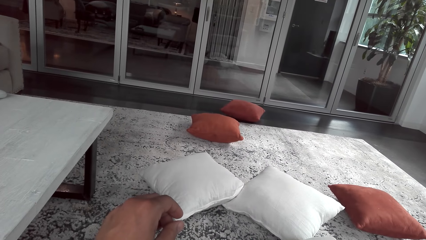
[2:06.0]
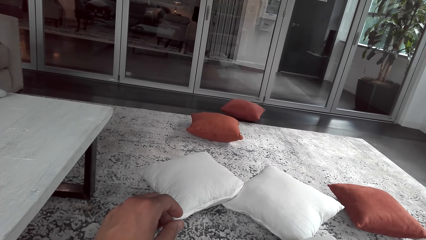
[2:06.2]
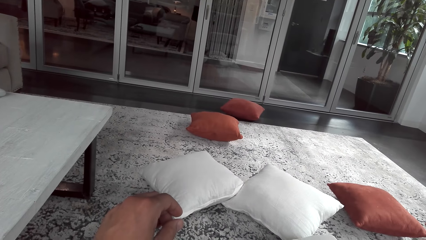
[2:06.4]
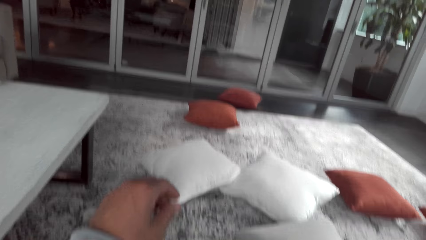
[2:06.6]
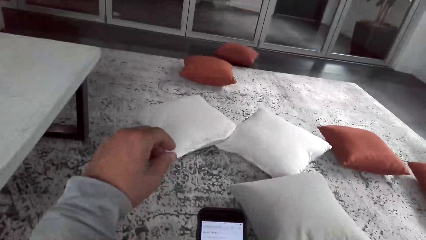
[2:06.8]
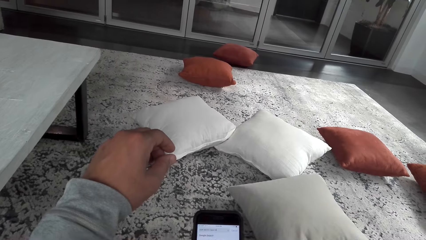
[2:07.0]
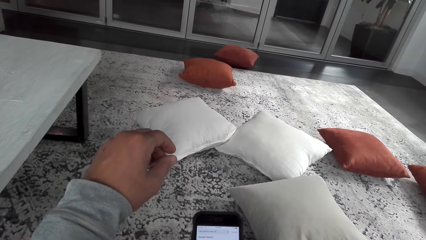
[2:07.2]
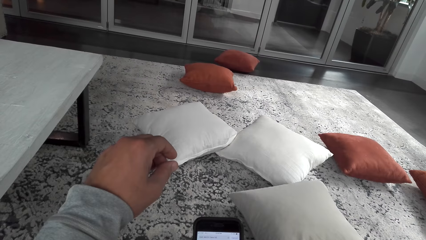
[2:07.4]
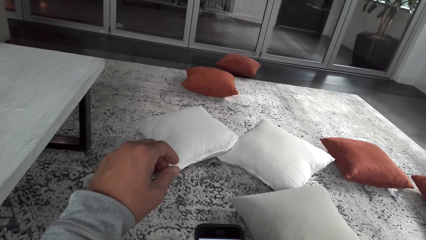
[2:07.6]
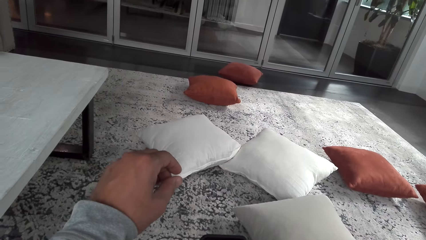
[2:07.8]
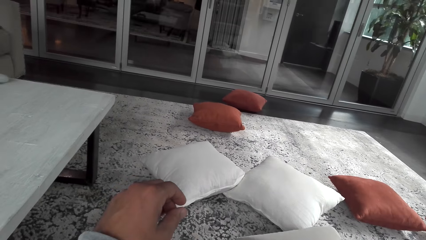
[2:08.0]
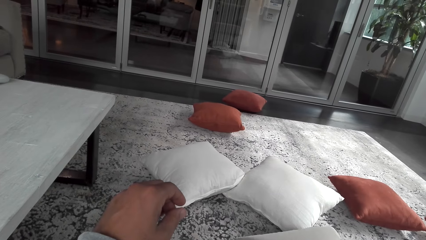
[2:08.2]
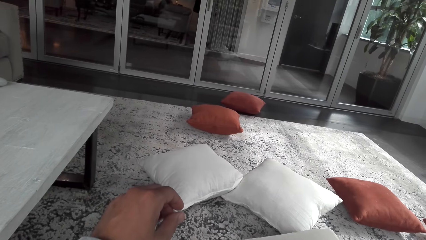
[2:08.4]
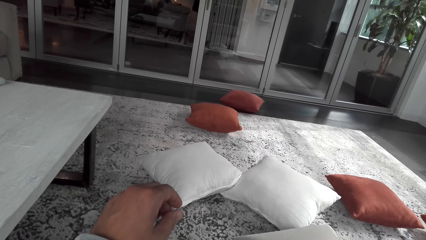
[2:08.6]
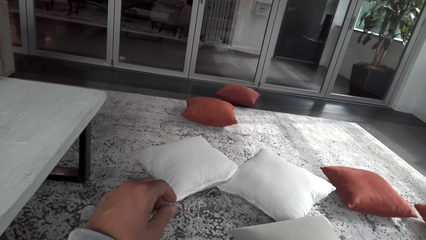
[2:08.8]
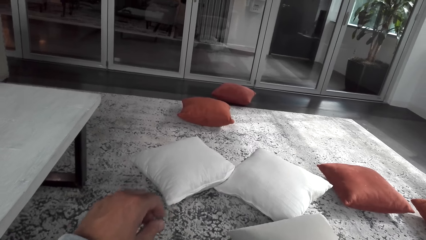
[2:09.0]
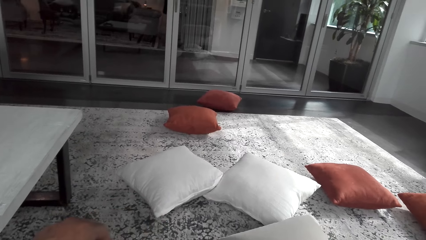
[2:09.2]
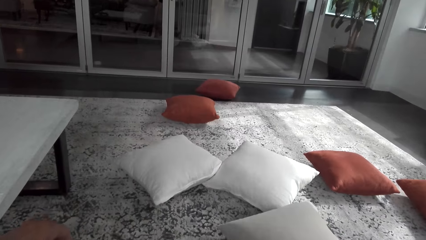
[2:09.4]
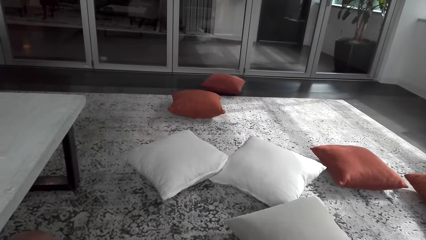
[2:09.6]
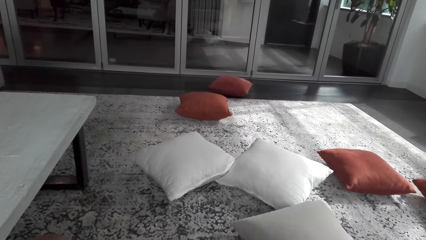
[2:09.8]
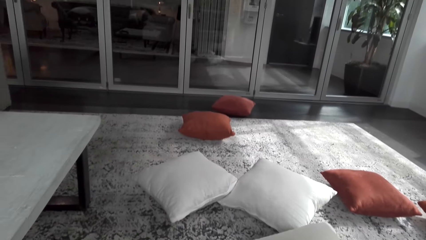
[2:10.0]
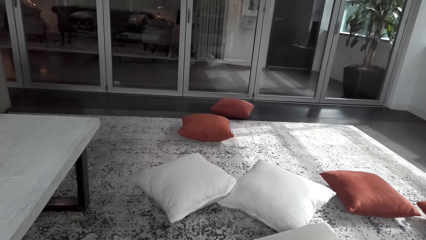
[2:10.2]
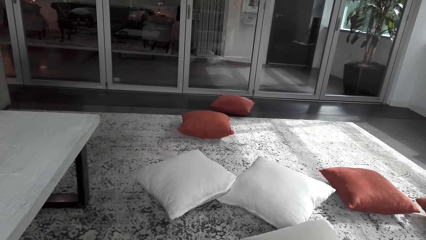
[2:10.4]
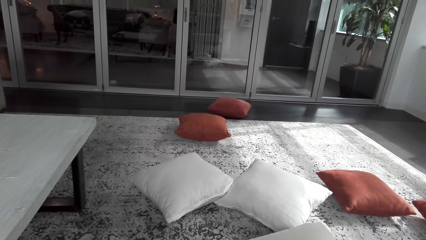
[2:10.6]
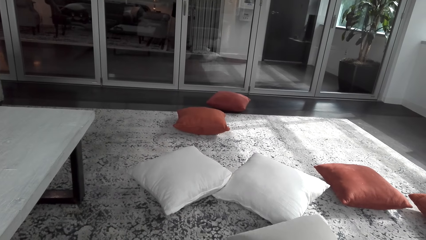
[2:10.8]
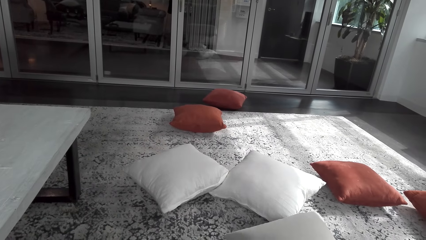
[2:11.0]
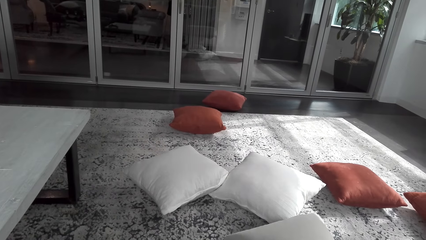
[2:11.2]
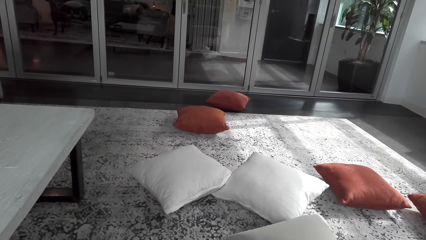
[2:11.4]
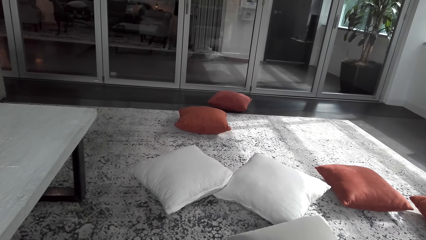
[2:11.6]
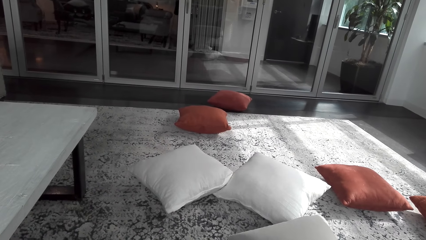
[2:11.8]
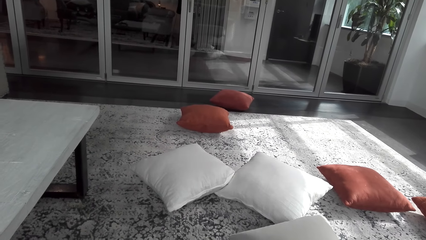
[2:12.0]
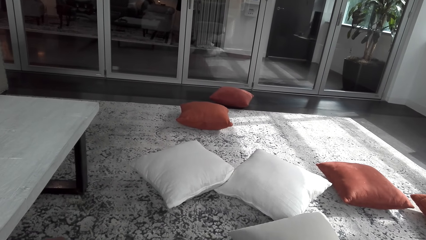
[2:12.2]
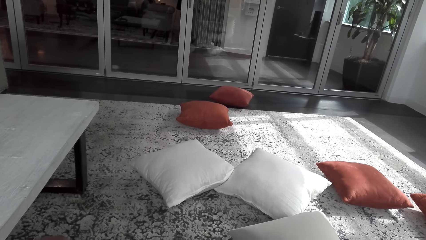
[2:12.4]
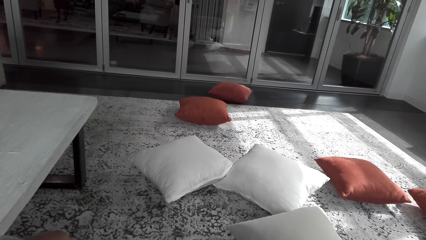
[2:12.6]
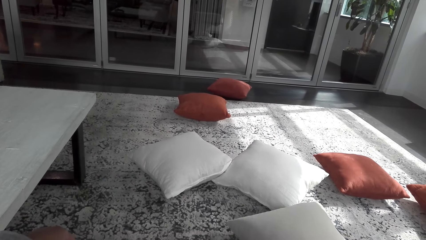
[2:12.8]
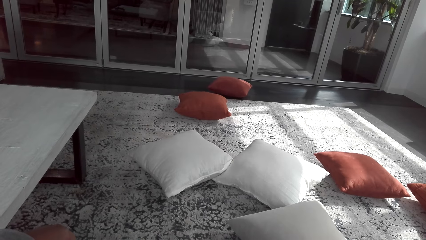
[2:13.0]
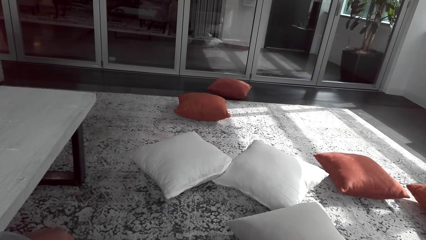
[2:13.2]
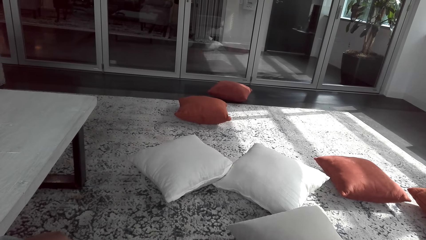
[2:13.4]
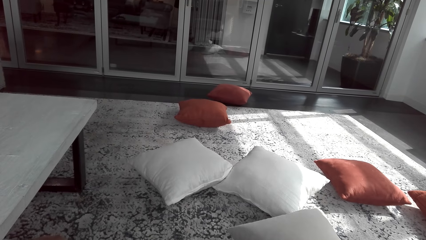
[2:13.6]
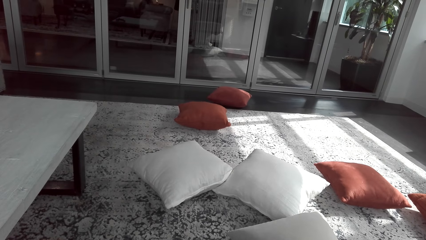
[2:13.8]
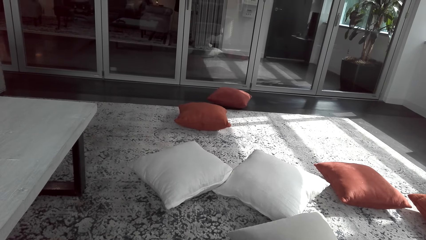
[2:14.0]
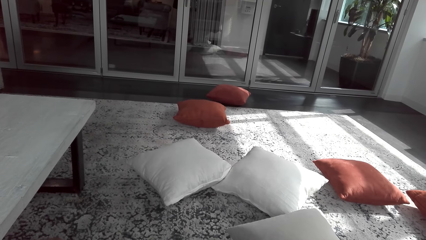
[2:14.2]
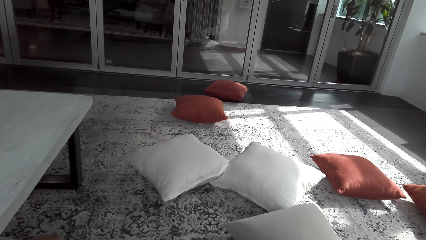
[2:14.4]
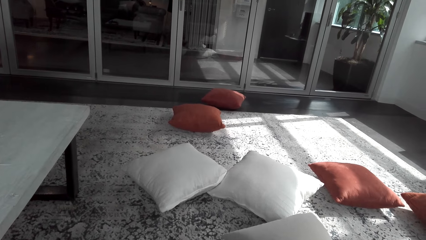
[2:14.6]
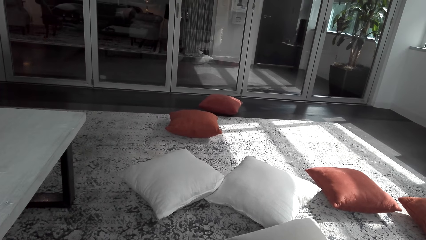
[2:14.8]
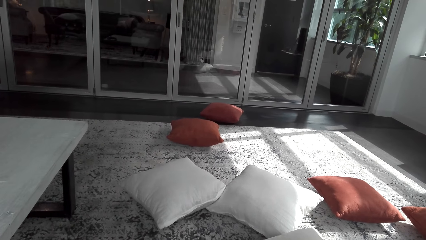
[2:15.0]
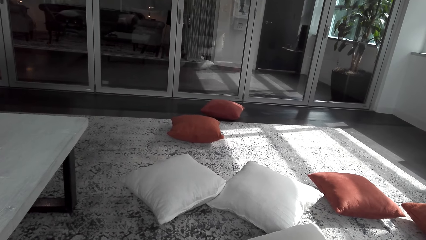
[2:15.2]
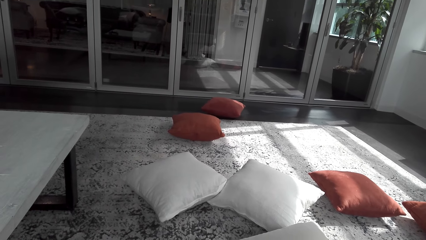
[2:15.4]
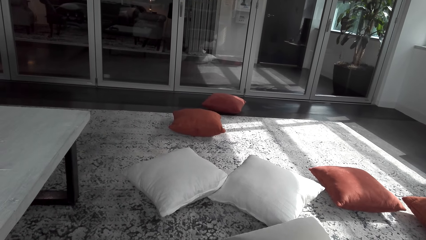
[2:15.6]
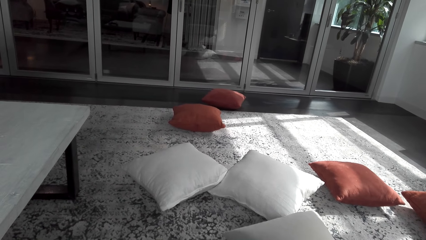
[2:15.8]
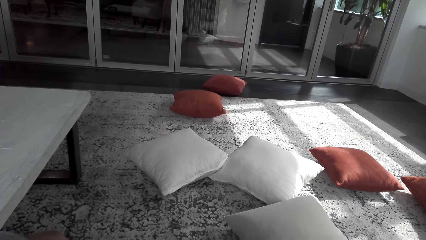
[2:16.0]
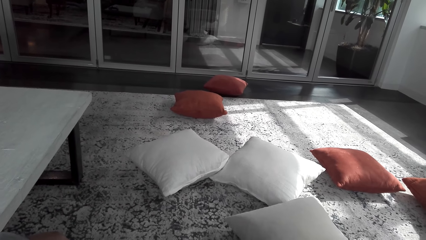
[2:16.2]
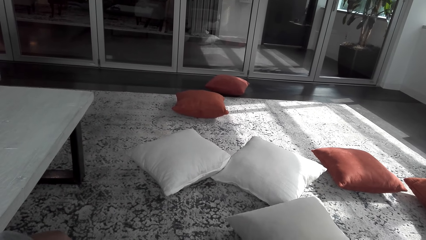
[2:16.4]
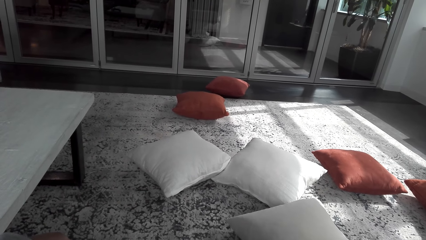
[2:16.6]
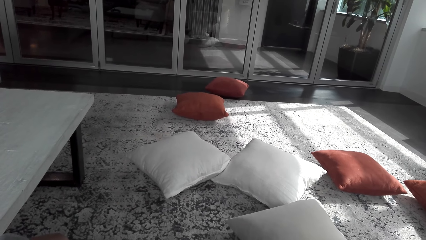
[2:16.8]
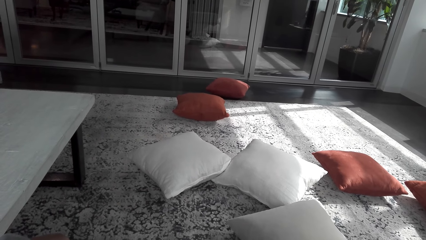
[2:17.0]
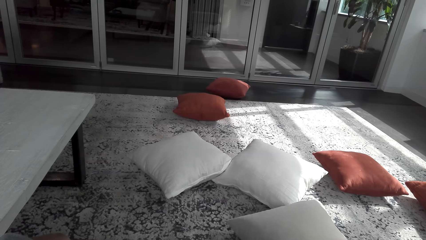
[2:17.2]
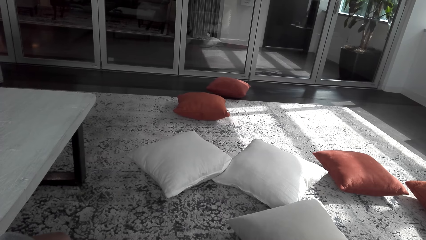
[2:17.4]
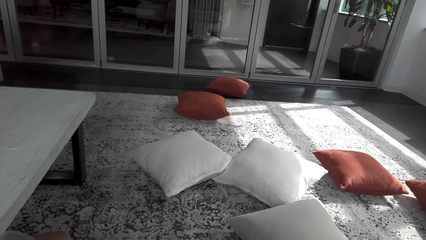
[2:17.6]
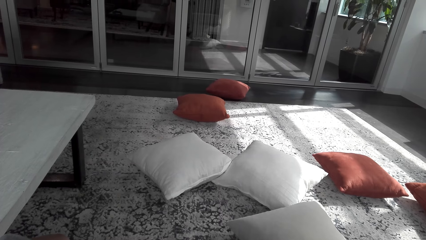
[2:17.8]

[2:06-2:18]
The camera wearer looks around the room.

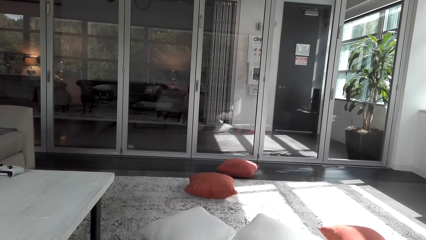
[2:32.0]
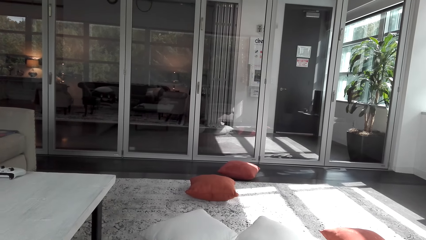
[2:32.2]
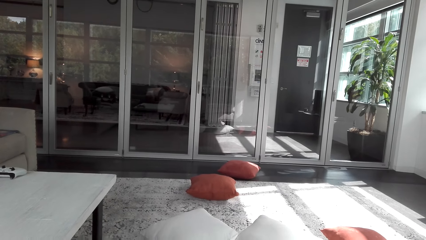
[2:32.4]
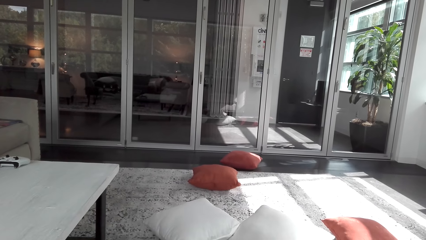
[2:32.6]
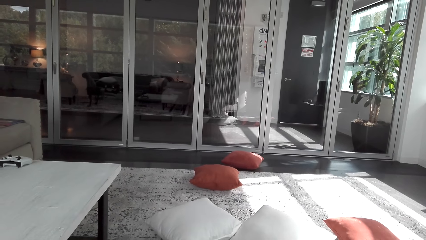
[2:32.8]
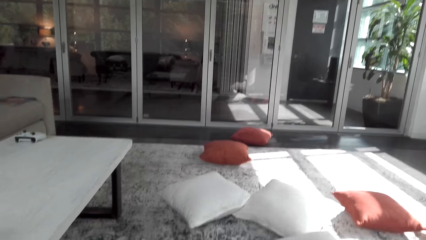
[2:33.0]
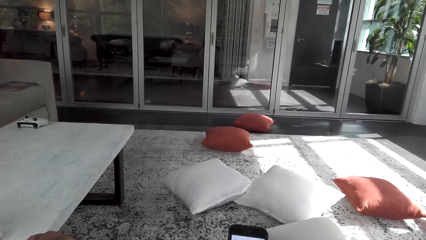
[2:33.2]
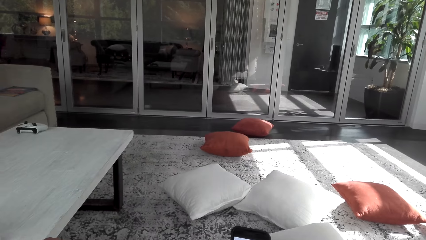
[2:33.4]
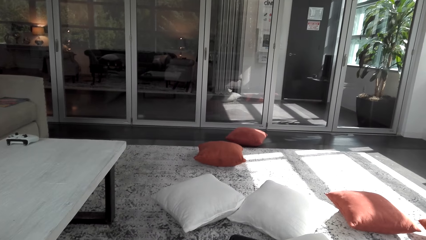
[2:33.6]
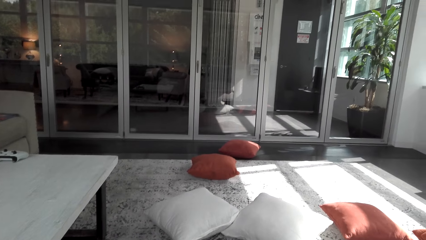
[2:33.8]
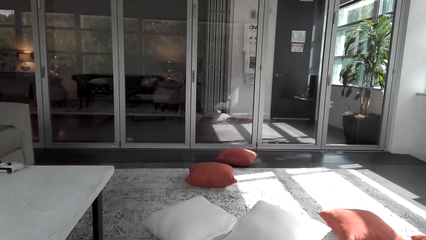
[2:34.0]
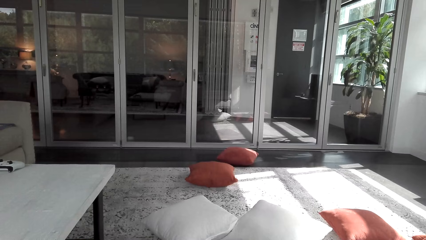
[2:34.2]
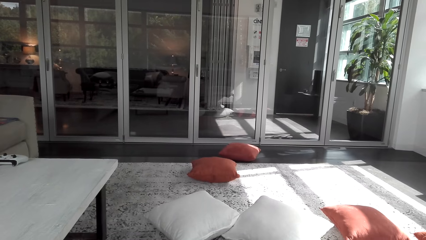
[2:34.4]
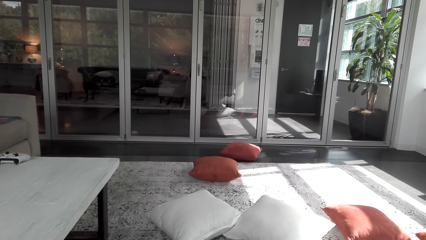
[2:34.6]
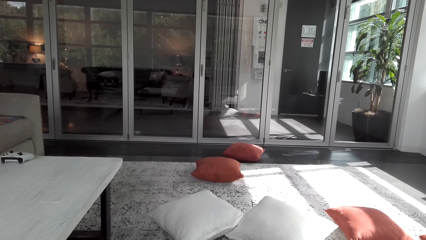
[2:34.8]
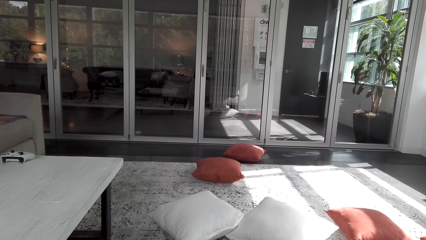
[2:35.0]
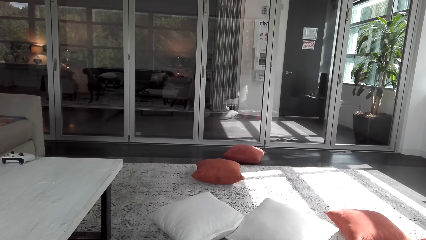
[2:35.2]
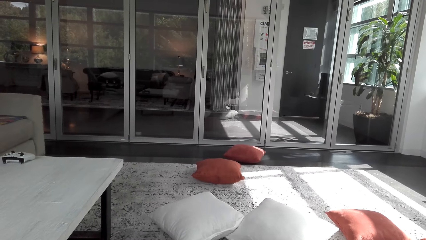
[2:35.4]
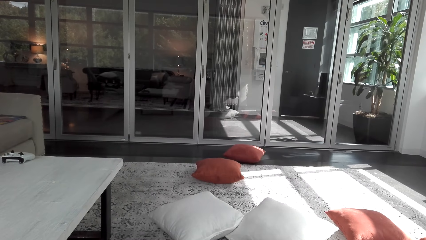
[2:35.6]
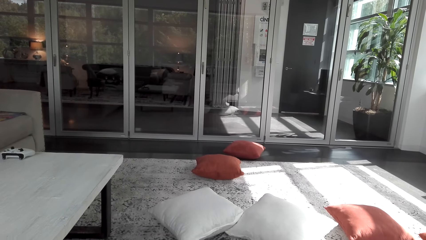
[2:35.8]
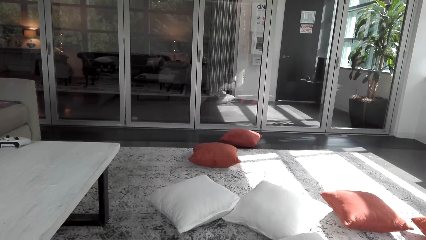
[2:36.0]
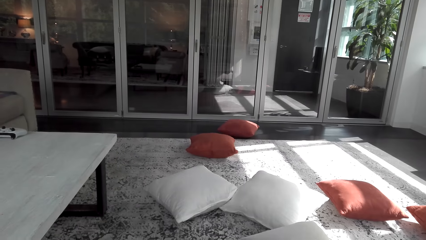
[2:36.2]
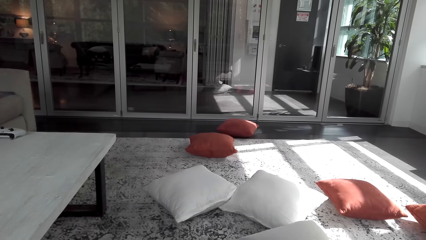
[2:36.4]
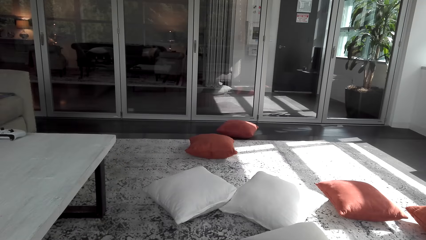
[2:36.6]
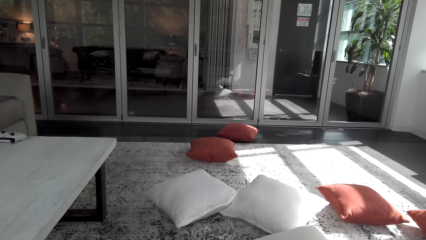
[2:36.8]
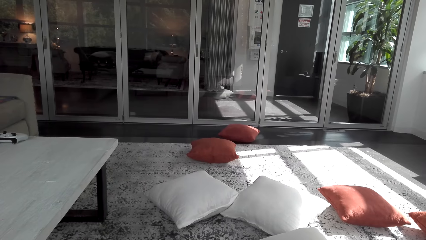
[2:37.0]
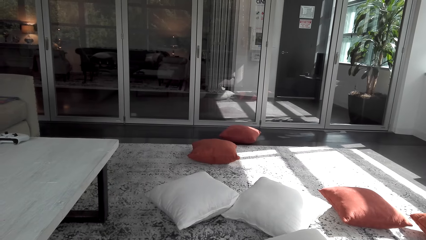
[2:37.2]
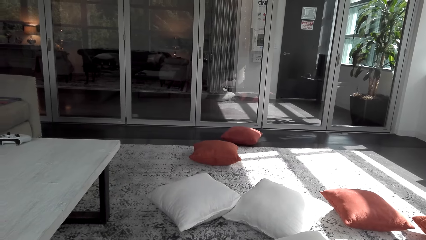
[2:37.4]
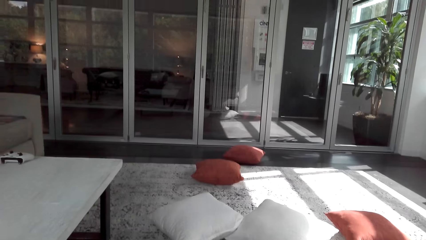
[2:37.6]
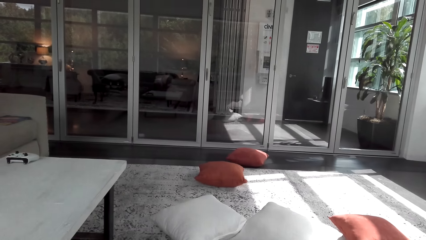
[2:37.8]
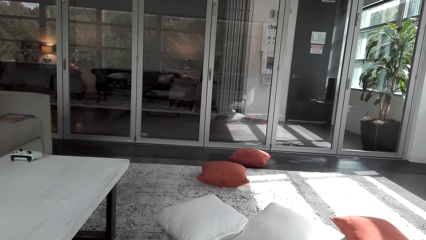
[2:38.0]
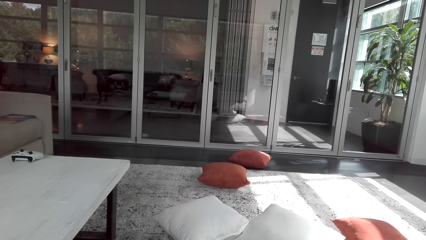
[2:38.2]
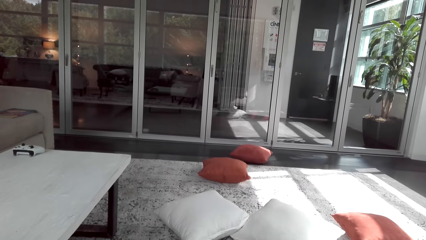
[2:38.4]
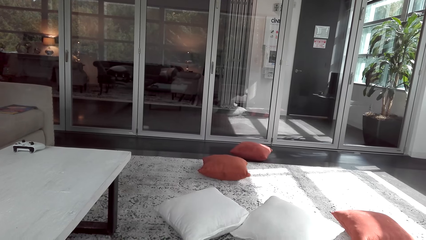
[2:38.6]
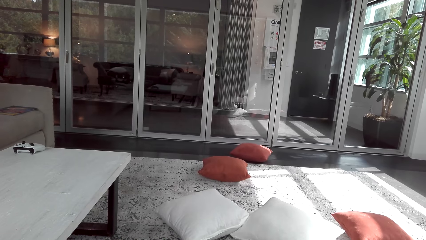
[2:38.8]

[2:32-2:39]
The camera wearer holds a phone. They look around the room.
